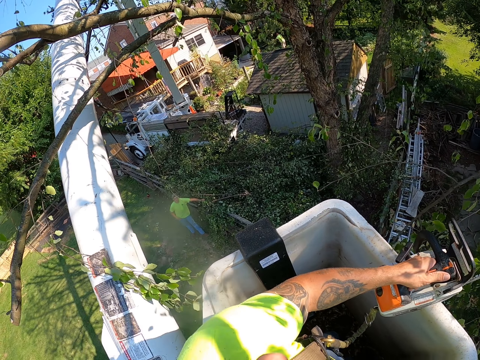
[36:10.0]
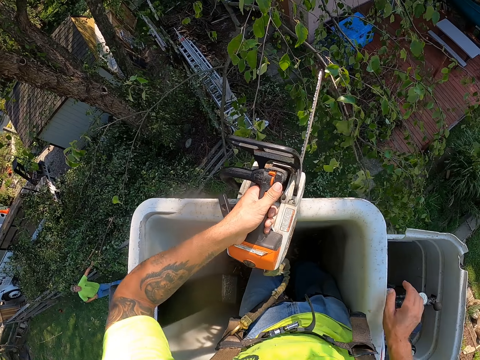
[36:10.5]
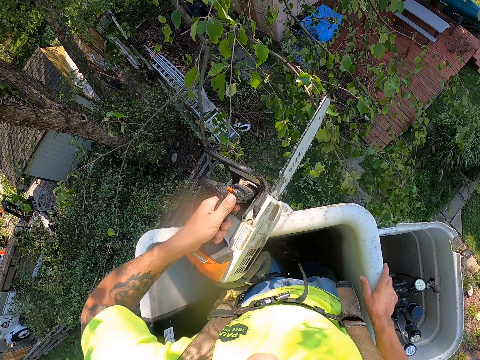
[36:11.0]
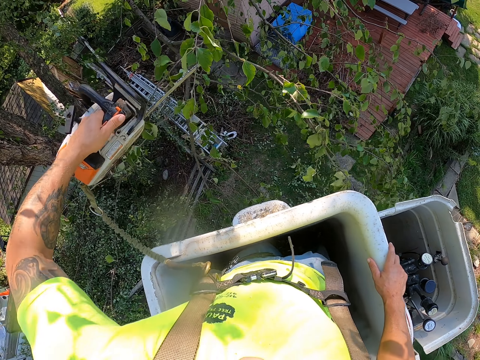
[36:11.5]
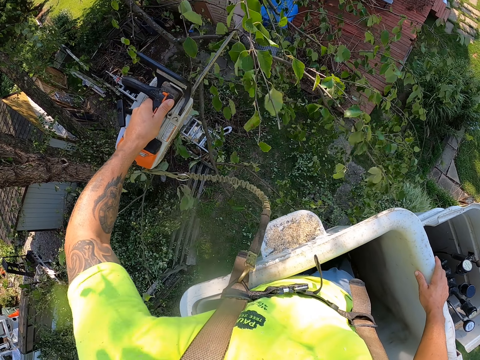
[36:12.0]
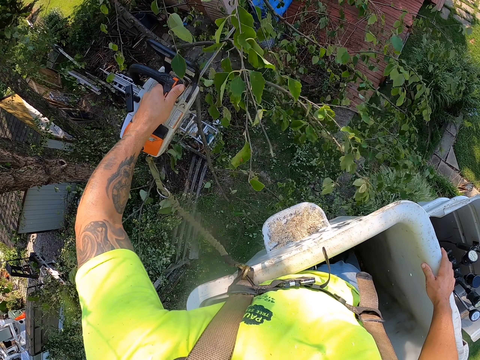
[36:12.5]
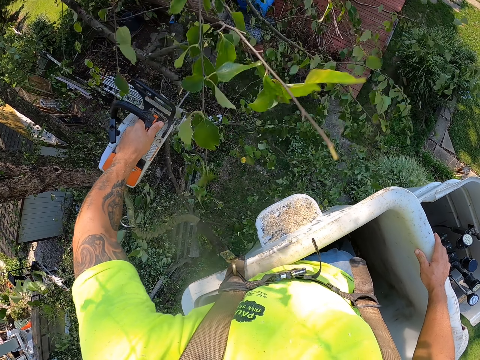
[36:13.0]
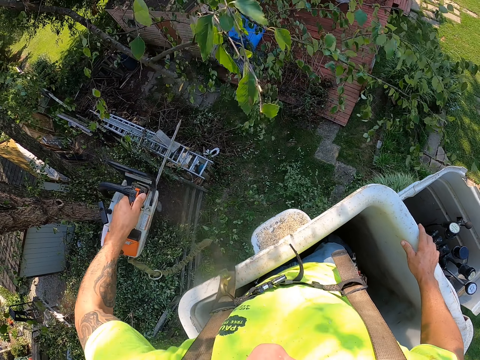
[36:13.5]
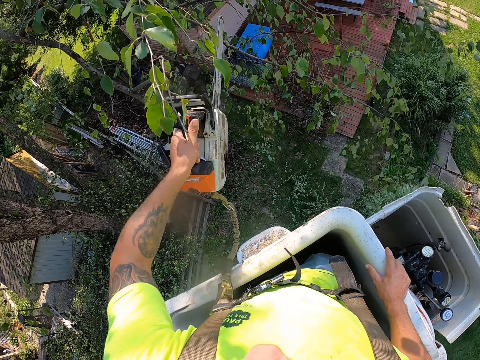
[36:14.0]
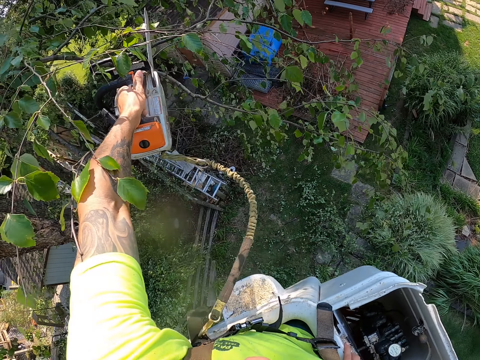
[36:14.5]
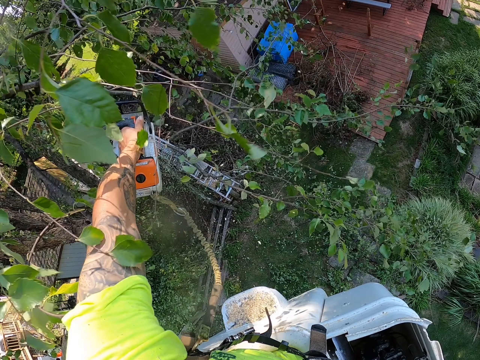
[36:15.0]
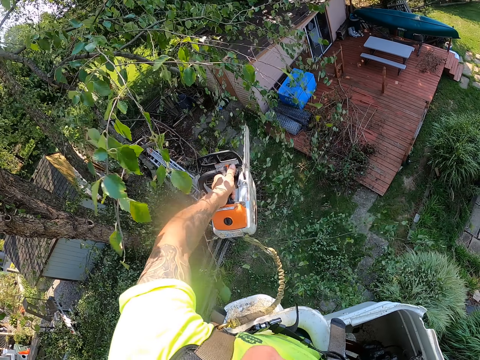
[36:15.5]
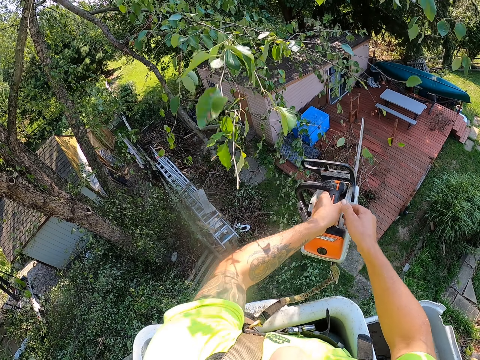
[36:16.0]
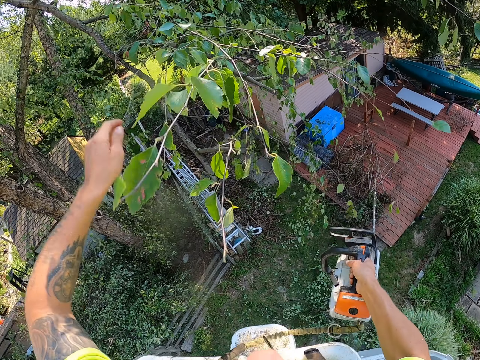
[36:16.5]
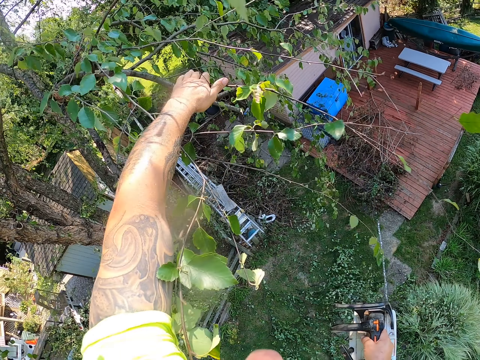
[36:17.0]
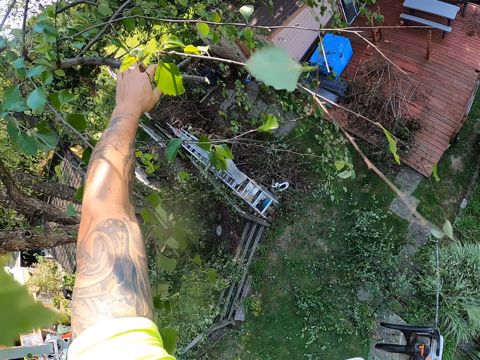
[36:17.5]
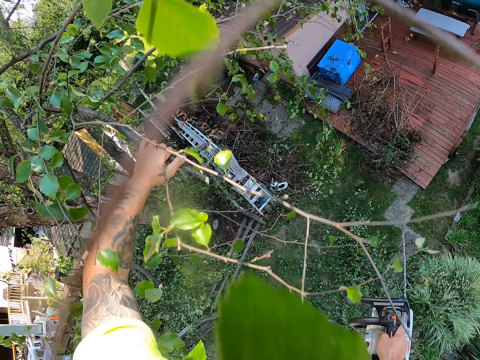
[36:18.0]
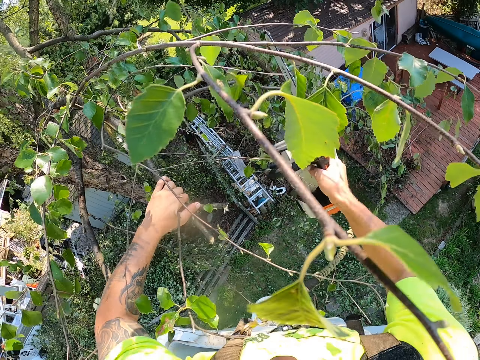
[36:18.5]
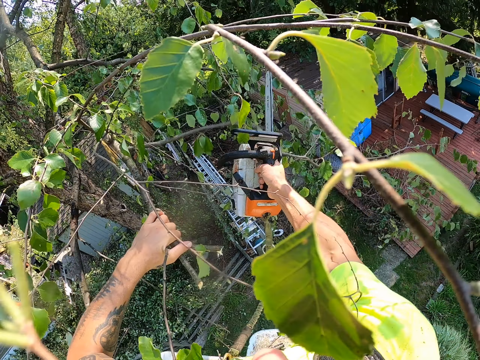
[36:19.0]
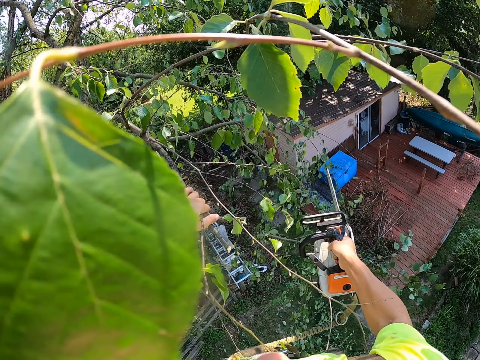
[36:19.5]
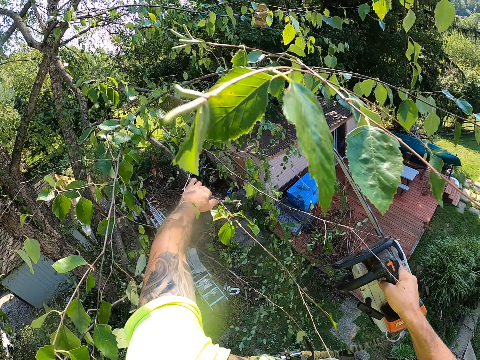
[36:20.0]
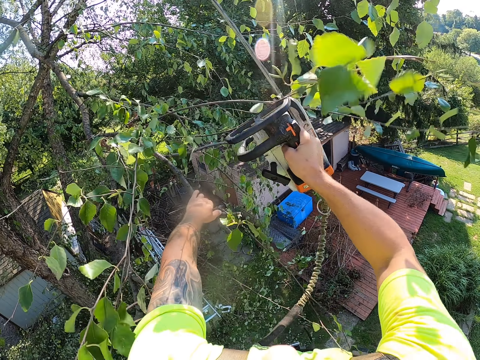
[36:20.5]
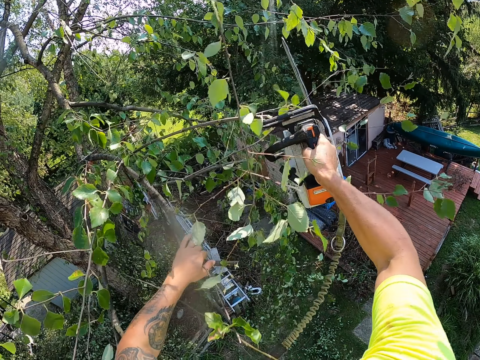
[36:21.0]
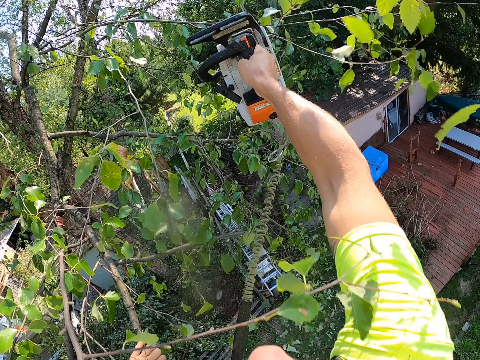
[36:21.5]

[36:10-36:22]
The camera wearer cuts tree branches on the tree with the chainsaw with his left hand. He cuts the tree branch again. He passes the chainsaw from his left hand to his right hand. He holds some branches on the tree with his left hand. He touches the tree branch. He cuts some branches from the tree with the chainsaw with his right hand.

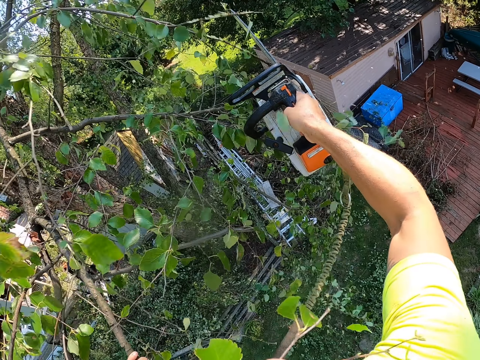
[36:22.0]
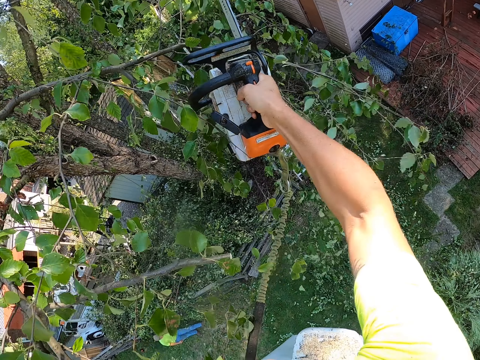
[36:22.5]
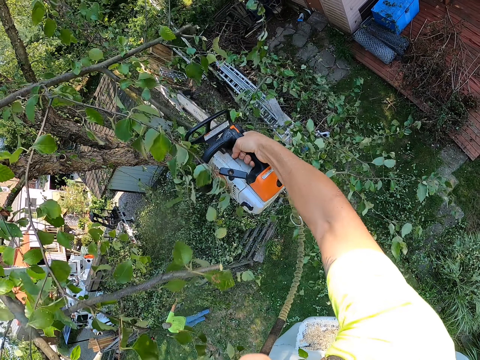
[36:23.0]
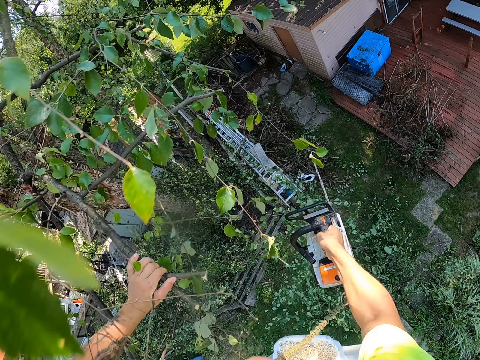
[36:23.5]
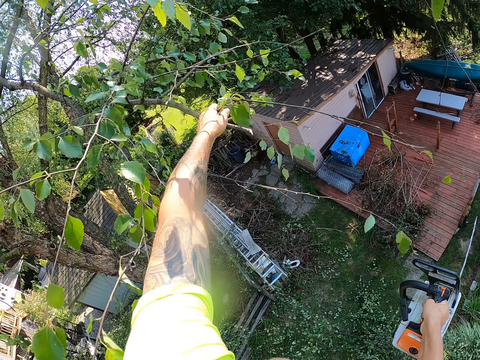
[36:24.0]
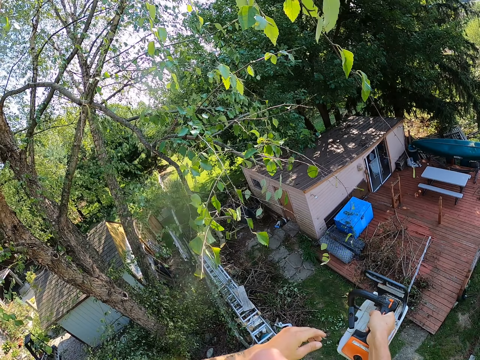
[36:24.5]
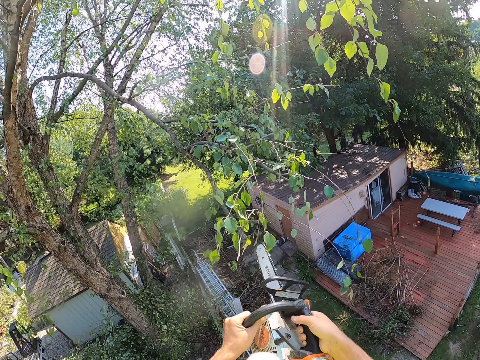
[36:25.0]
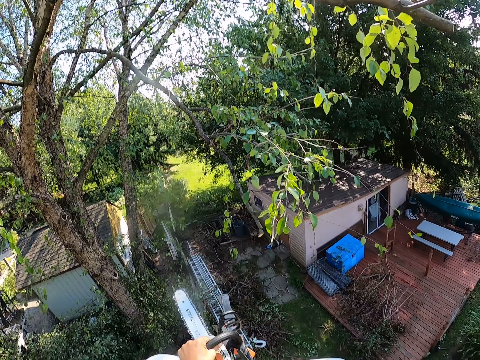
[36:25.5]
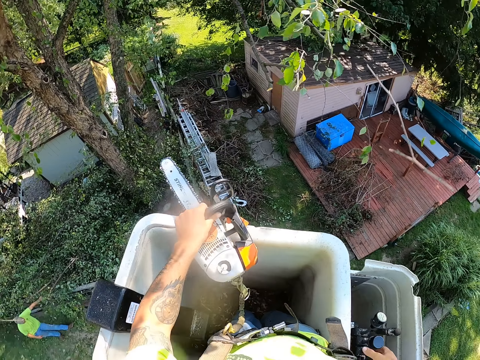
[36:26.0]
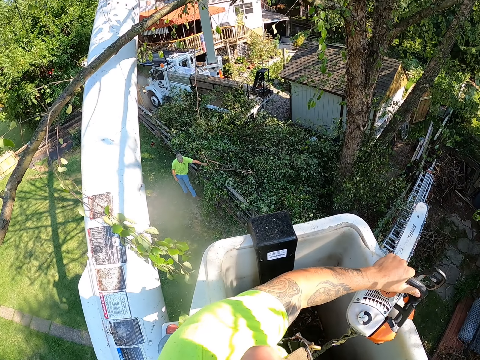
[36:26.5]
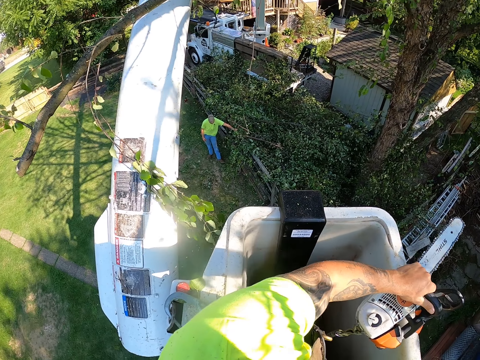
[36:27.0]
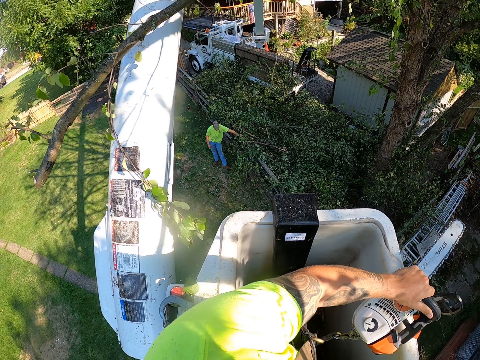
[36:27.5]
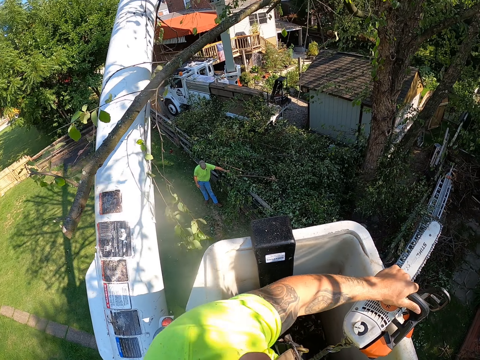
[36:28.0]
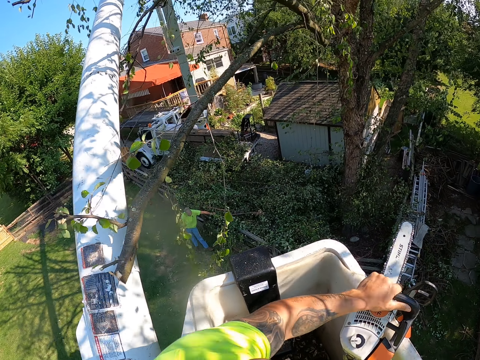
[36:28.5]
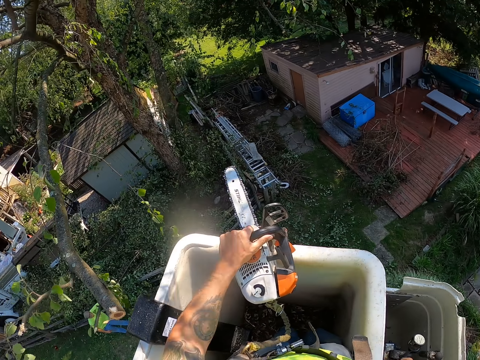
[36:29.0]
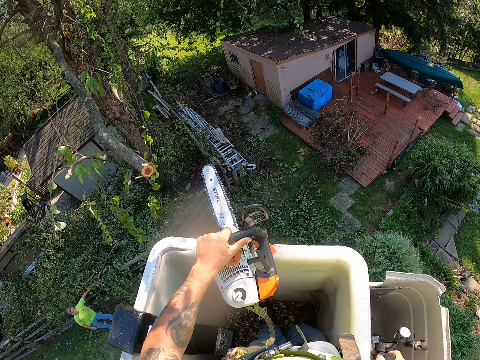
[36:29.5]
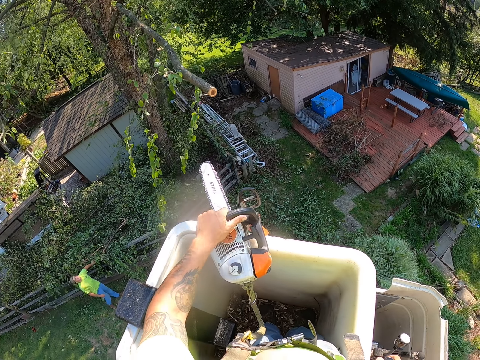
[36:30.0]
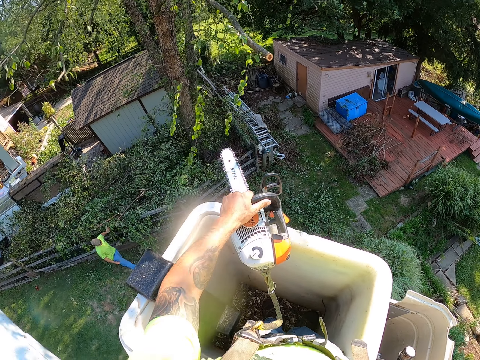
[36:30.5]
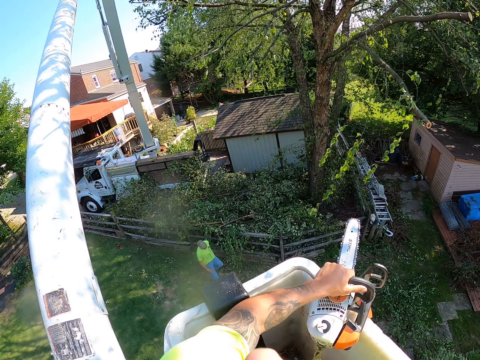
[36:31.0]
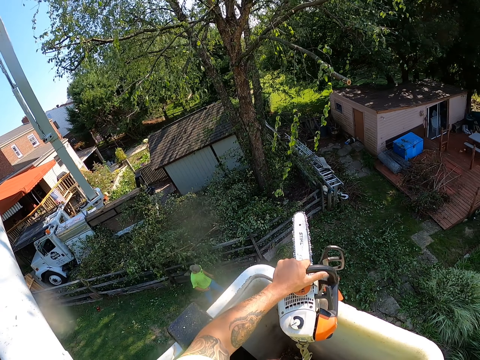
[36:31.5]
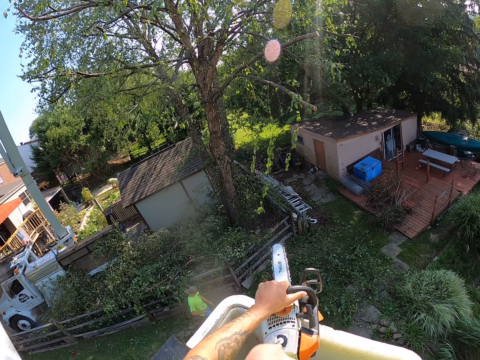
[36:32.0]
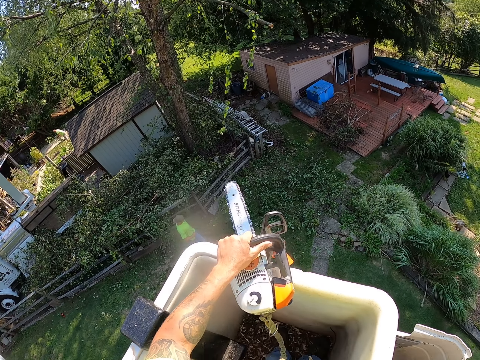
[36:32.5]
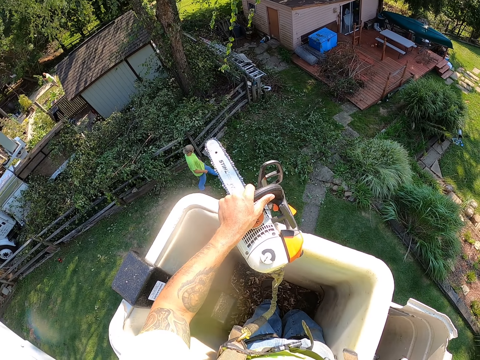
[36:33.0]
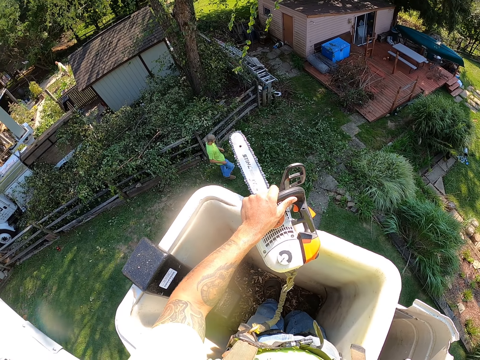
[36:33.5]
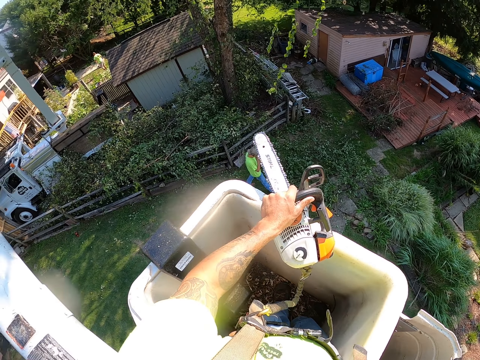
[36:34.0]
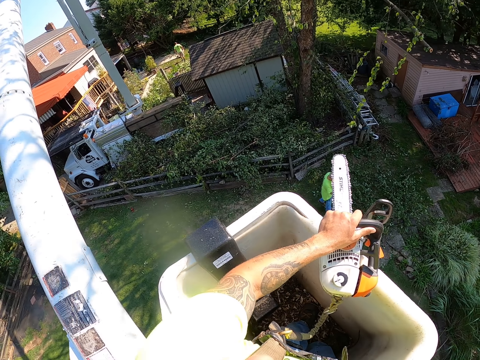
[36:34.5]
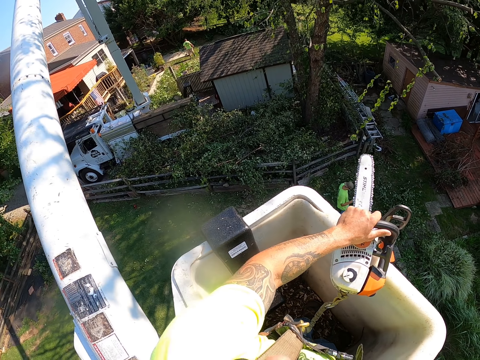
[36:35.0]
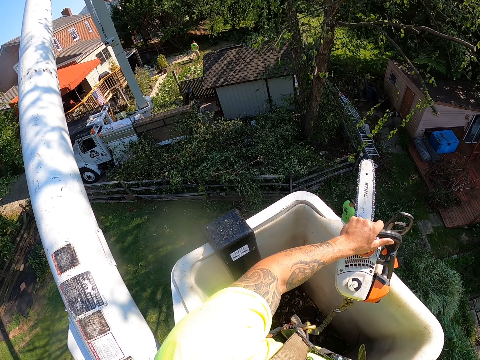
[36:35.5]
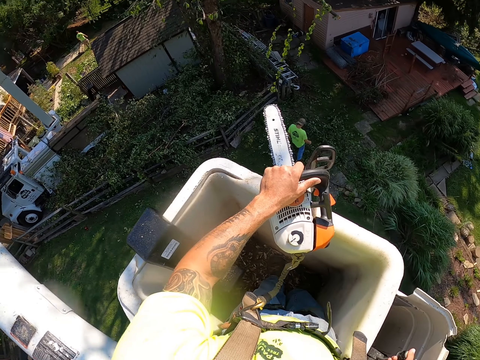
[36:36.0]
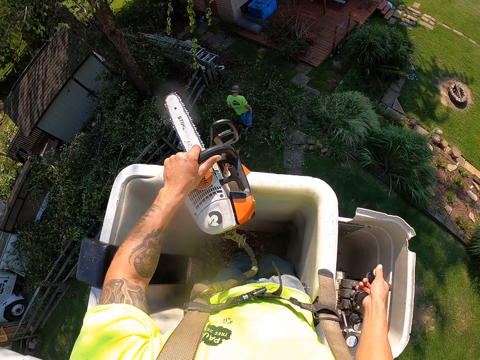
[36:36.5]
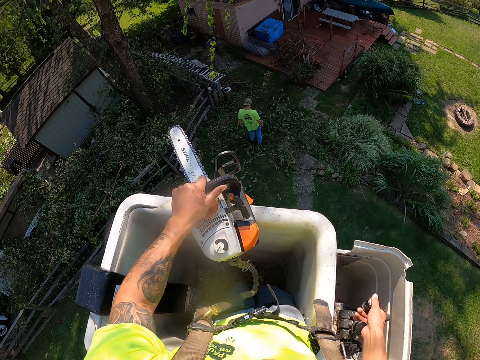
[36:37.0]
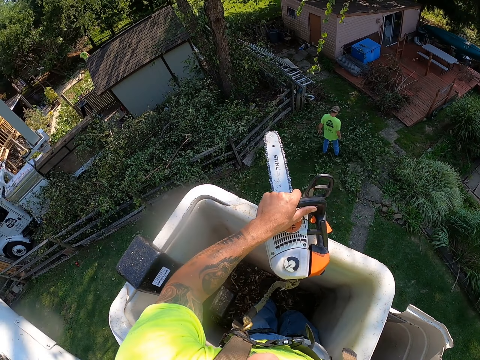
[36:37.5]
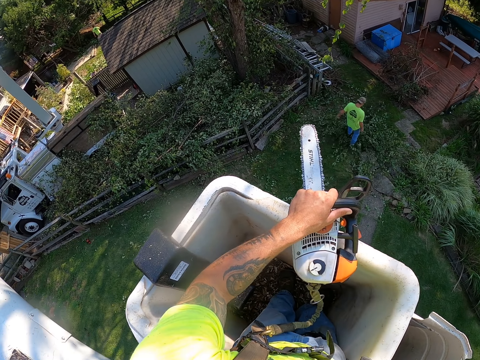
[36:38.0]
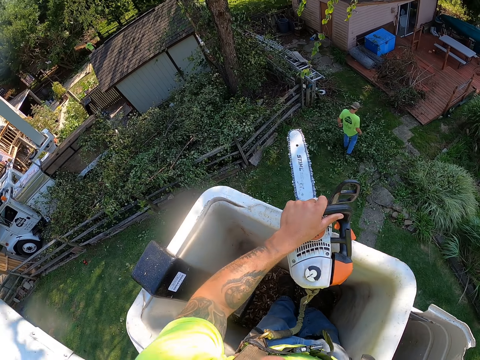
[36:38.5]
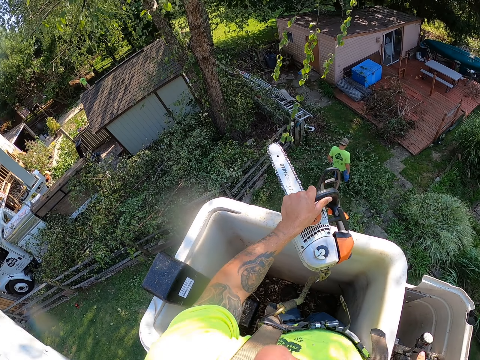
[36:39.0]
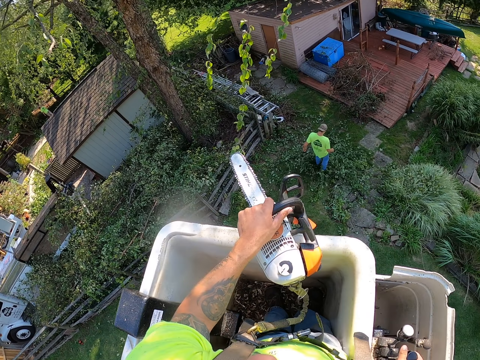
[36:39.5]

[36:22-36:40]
The camera wearer cuts tree branches and touches a tree branch. He lifts his left hand from the branches. He passes the chainsaw from his right hand to his left hand. He operates the boom lift lever with his right hand. He adjusts the crane. A man walks to some cut branches on a field. The man gathers the cut branches on the field with his legs.
